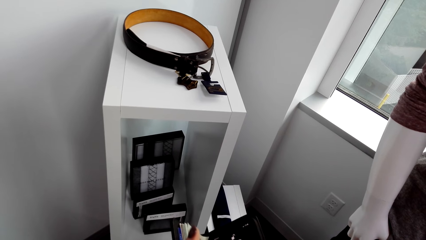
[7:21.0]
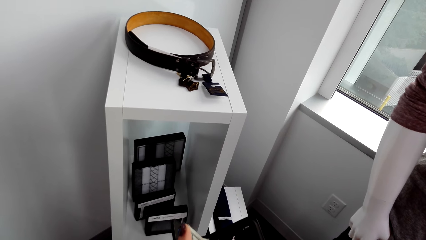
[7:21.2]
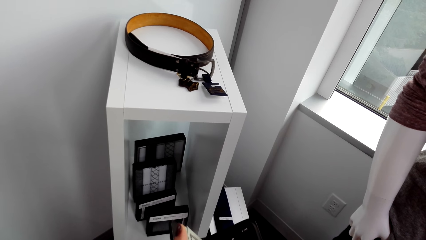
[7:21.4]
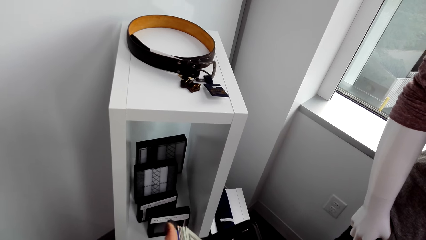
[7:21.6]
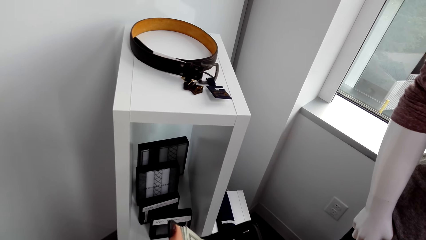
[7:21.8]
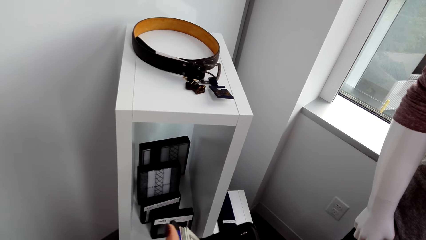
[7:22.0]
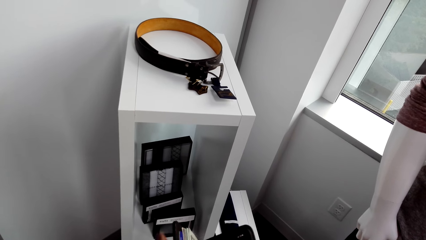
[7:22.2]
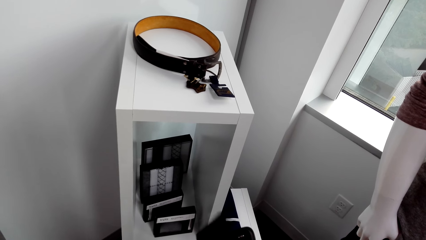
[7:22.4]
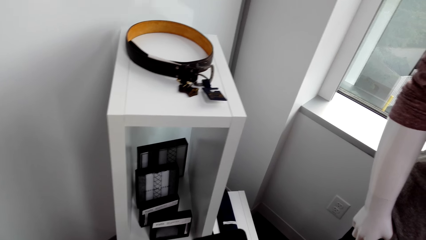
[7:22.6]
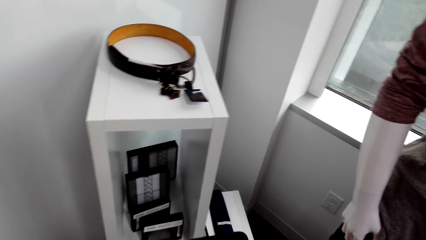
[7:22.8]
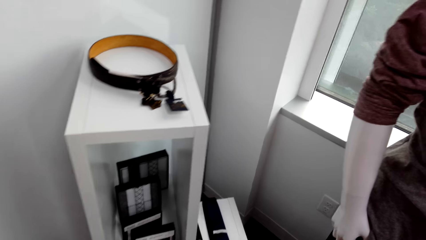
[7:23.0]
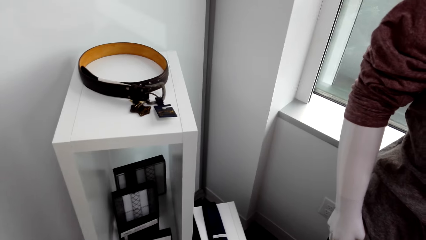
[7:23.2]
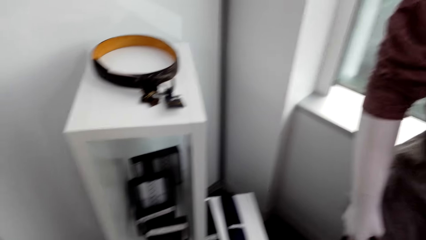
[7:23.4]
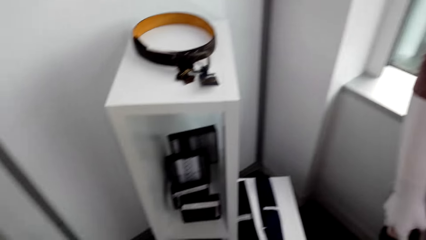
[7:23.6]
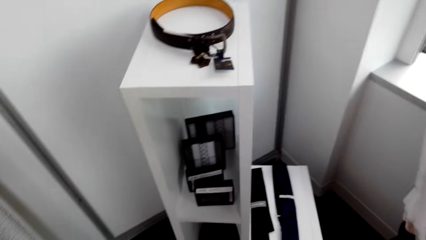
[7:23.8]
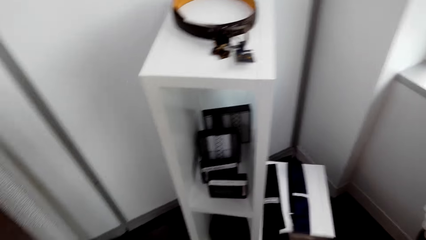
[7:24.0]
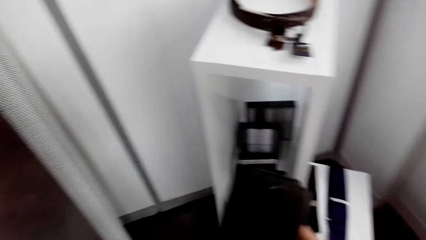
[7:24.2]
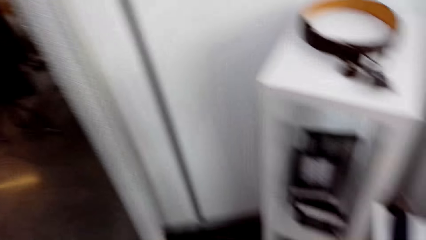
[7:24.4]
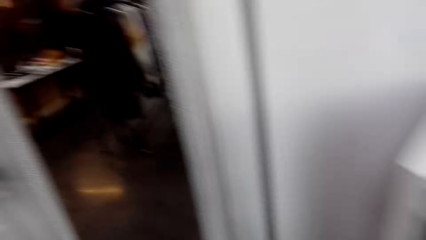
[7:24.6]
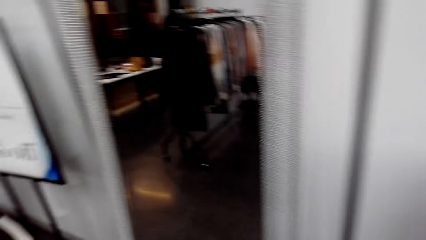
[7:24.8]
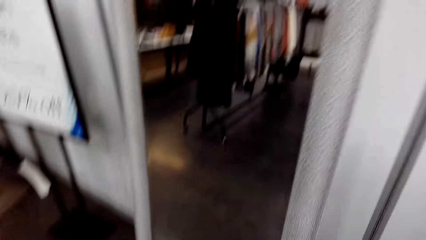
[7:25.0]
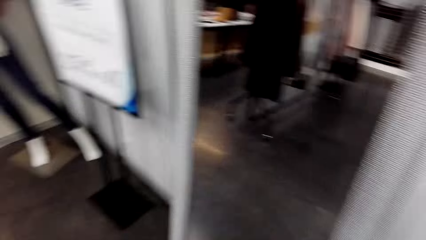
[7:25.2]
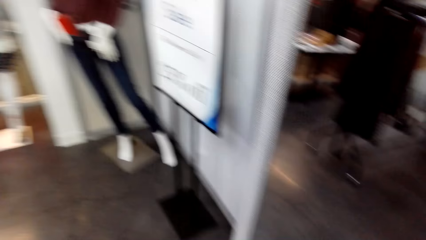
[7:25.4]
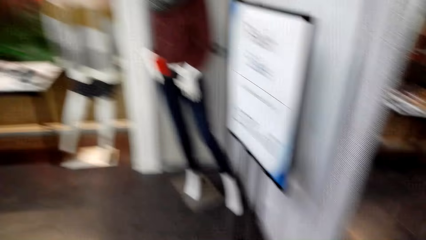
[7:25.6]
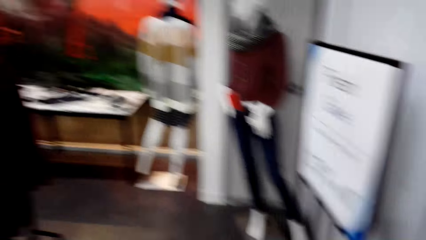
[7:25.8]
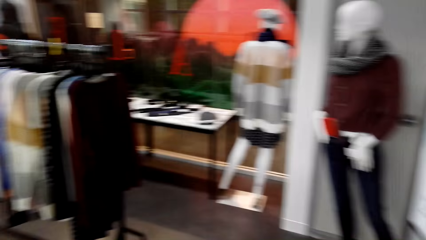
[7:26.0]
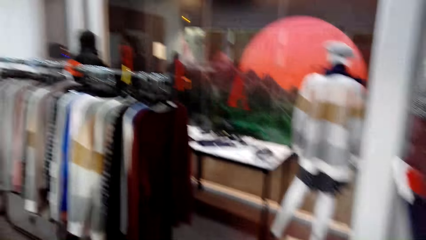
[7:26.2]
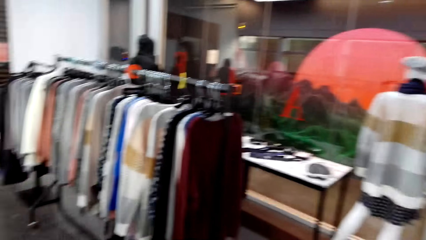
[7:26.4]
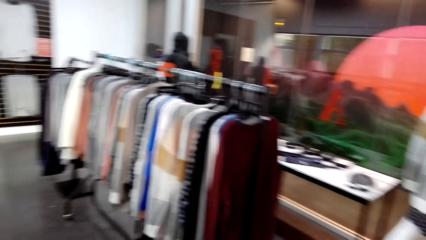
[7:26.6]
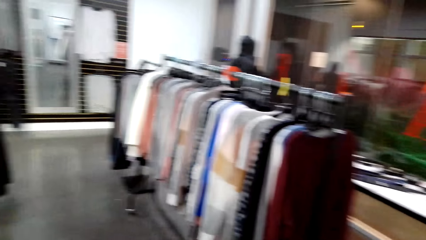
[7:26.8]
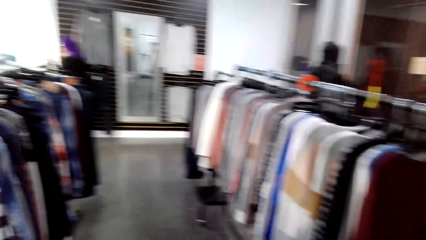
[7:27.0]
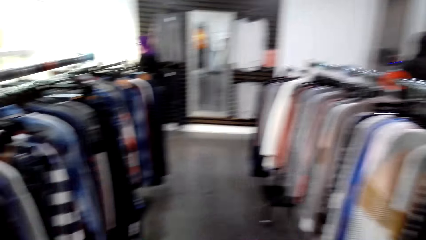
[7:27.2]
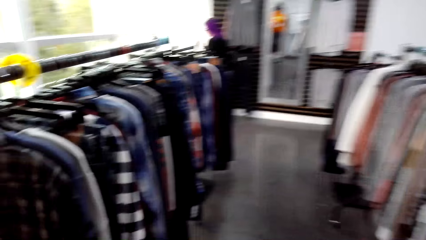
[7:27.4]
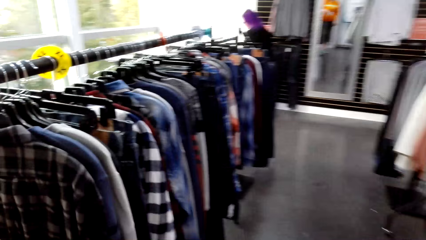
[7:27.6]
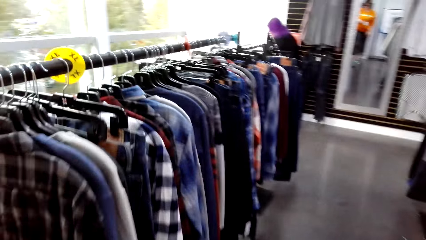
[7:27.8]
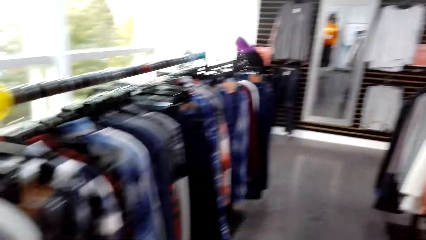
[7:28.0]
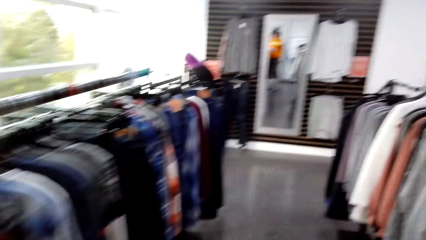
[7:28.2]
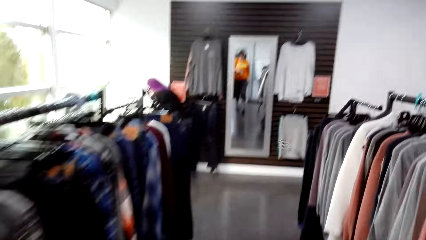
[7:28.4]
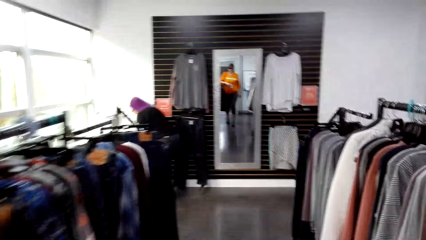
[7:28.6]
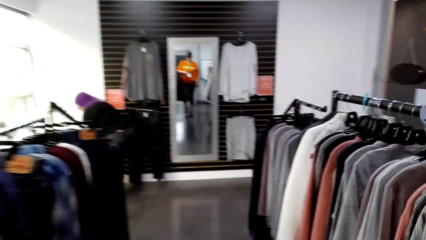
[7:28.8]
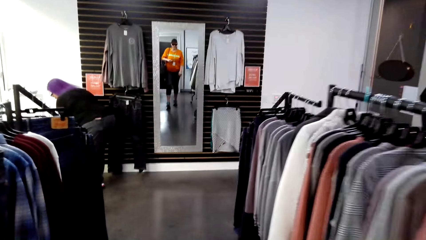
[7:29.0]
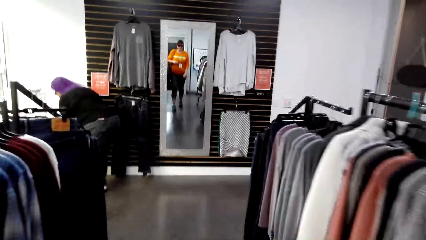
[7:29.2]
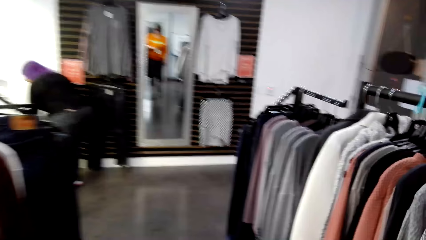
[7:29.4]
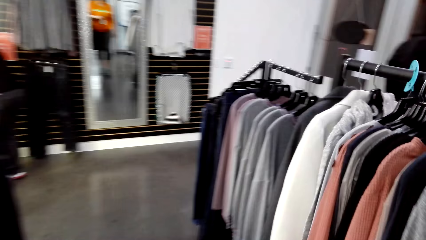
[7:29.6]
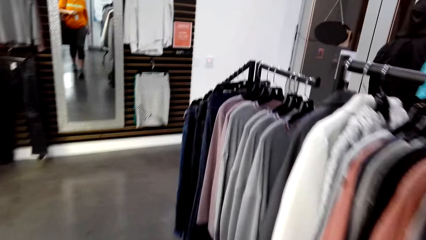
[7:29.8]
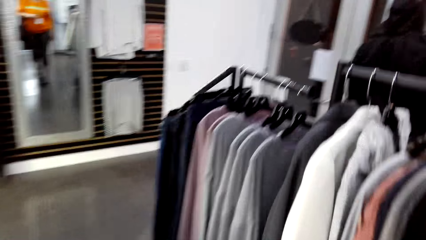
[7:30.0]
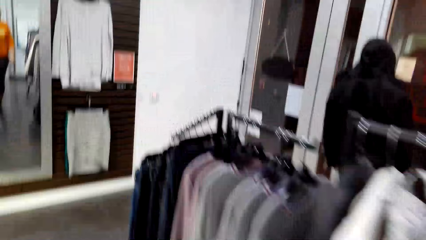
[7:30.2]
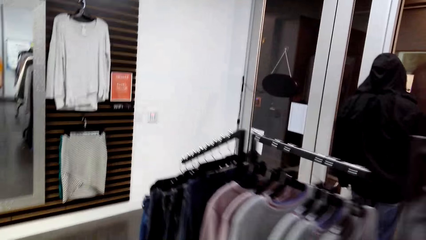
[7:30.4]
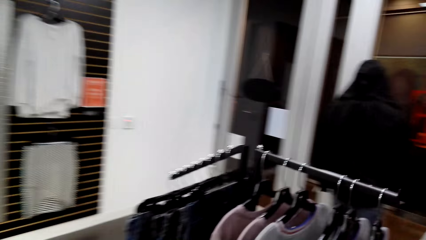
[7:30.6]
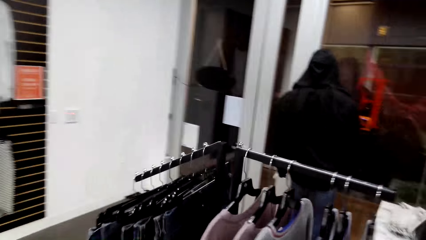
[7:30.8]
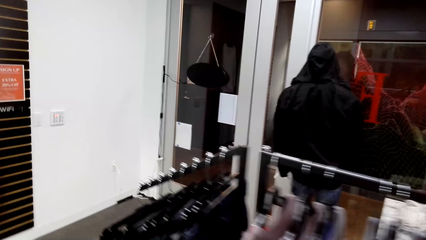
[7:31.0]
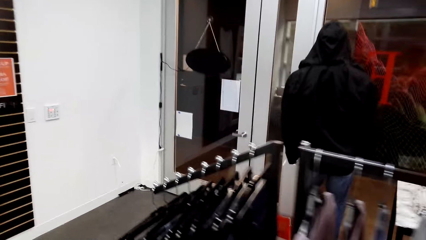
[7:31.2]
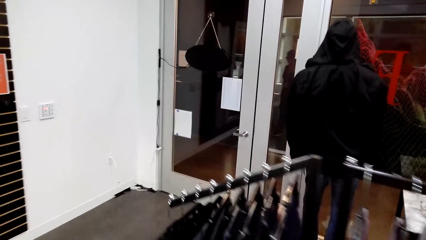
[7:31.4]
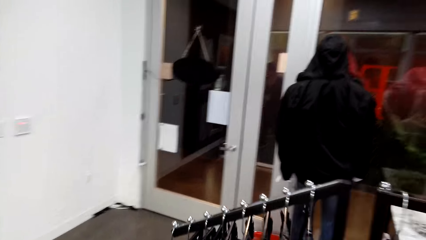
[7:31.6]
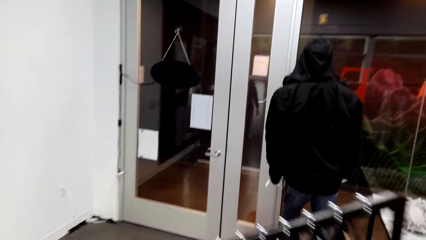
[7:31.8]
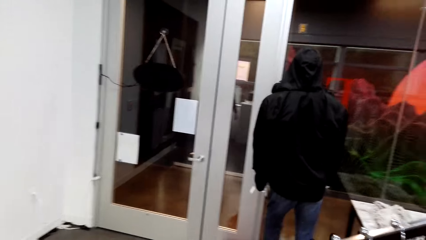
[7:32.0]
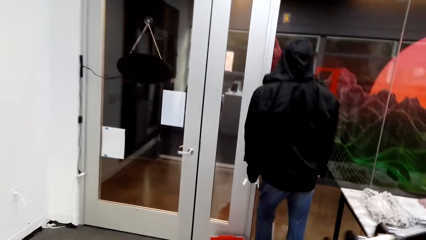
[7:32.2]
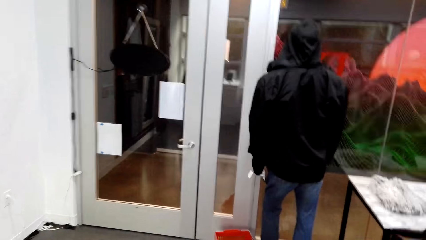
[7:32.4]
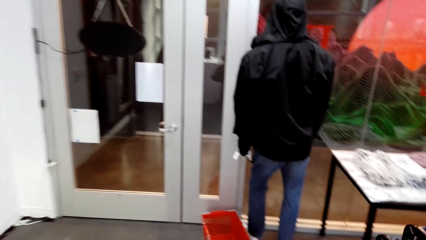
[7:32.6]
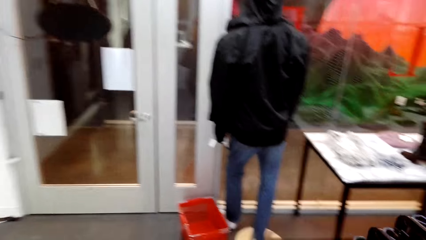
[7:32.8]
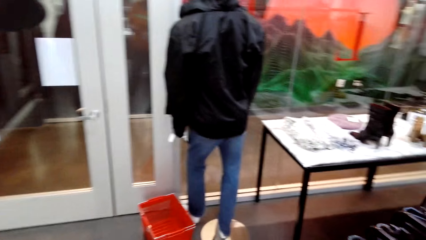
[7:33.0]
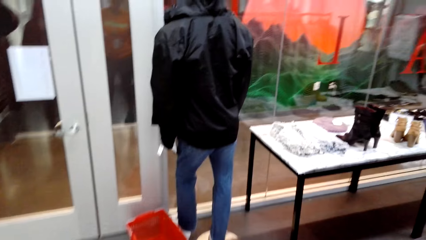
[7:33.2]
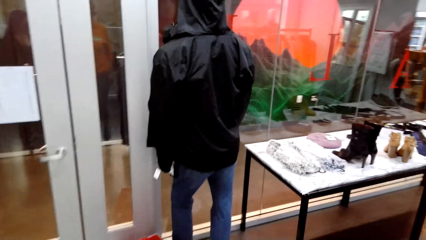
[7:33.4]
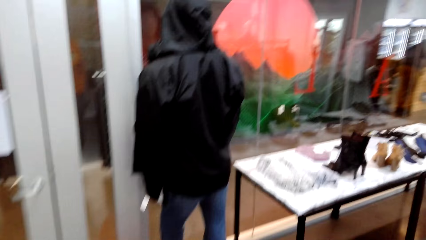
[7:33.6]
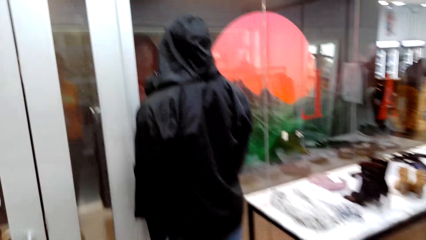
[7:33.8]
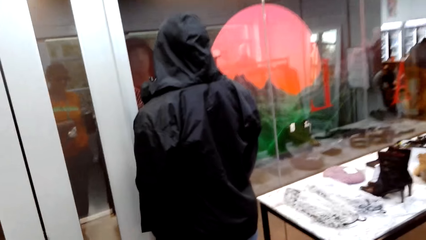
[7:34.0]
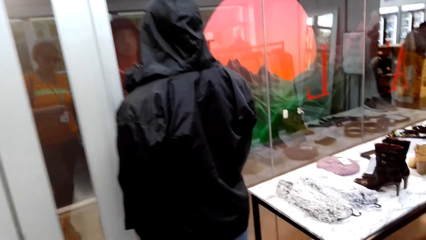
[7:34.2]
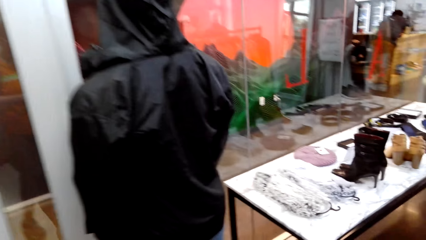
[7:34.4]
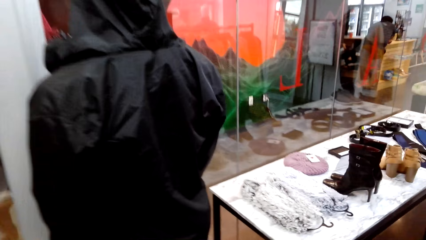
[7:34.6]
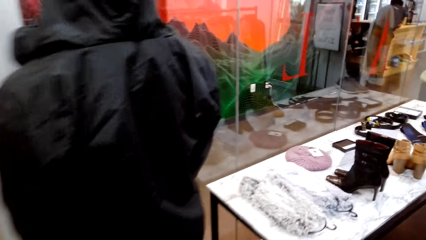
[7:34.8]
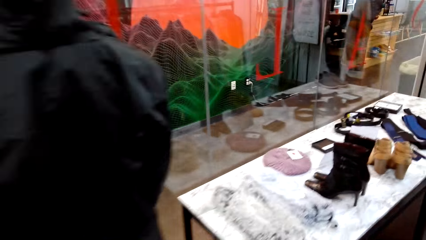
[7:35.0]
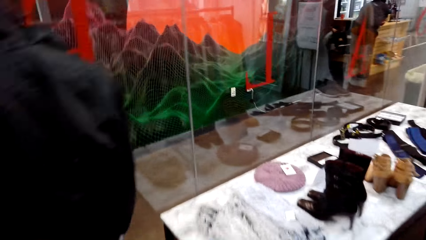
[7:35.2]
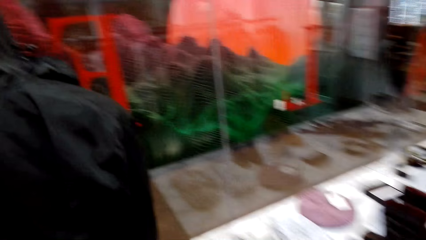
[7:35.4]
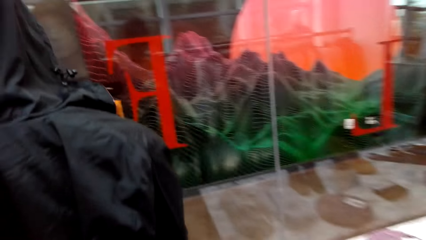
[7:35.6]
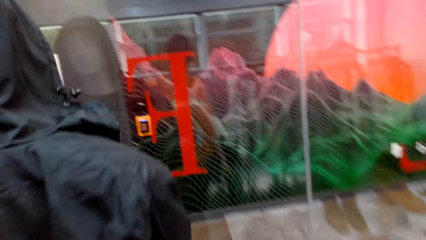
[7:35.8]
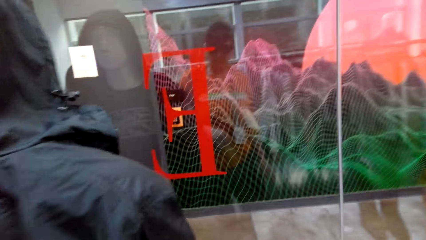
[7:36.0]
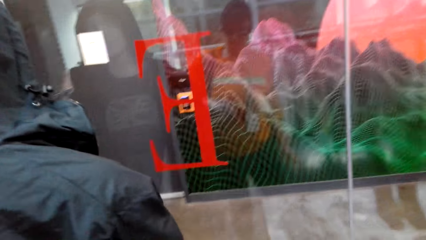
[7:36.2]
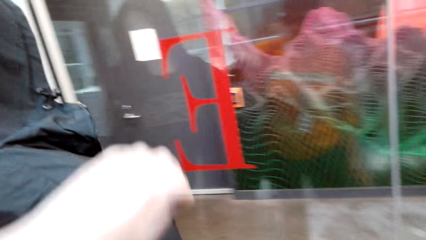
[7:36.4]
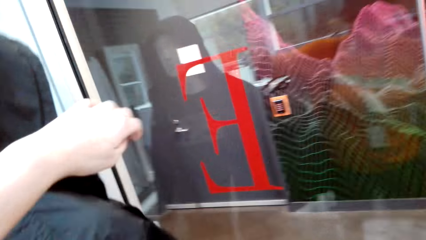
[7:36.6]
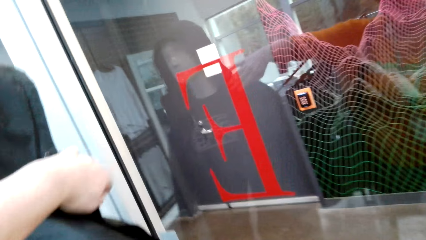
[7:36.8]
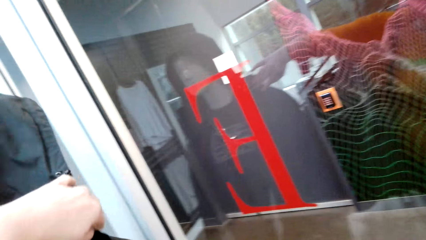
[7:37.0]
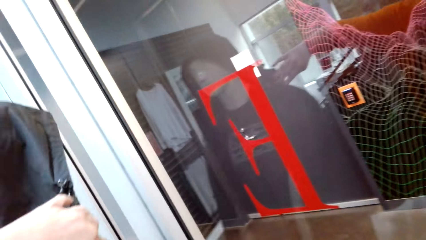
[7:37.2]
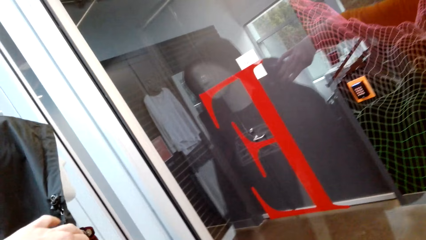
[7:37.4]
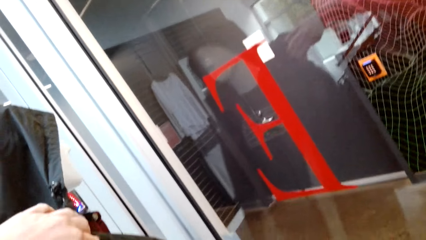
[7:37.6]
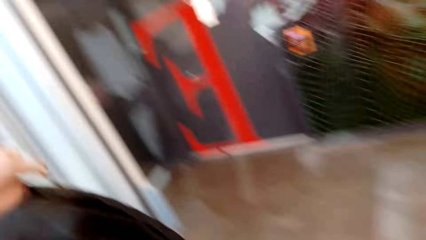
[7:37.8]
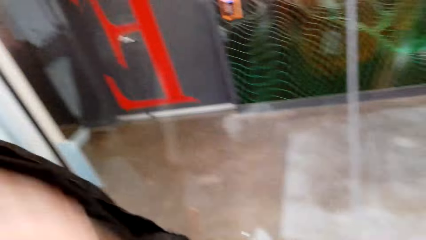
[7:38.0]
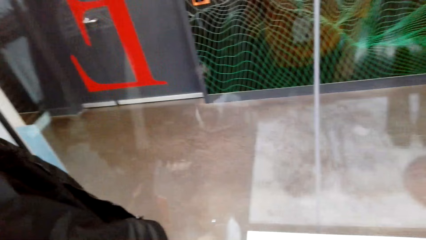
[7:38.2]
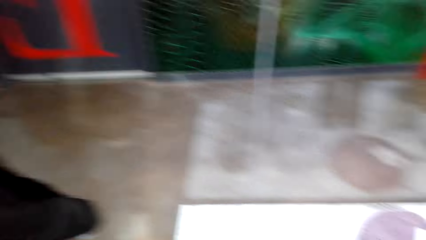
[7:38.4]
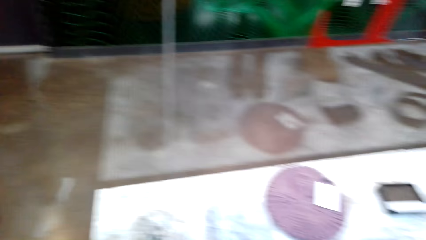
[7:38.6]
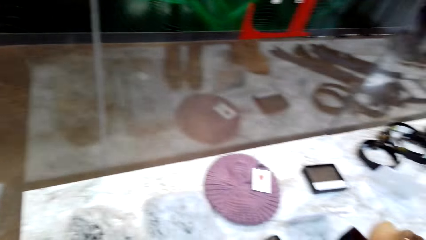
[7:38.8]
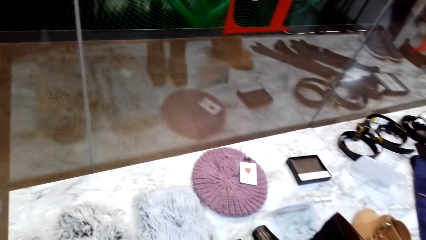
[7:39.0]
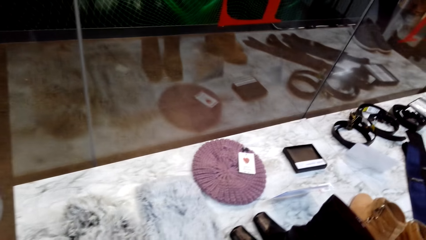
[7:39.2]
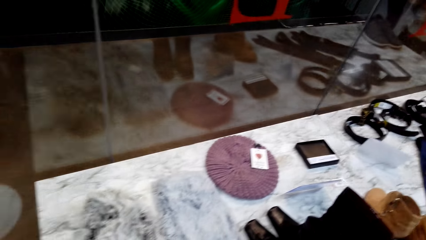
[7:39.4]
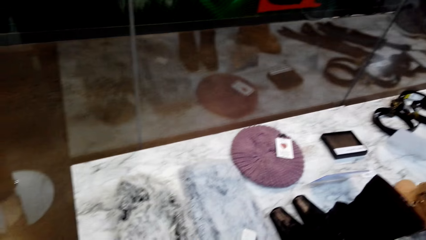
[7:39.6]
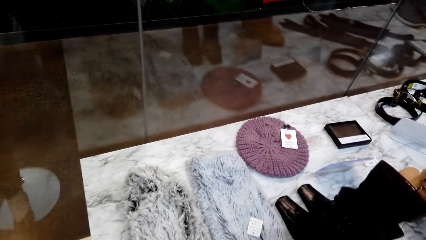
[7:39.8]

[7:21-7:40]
The camera wearer walks around the room. A lady bends. The camera wearer talks to the lady. They touch the jacket.
